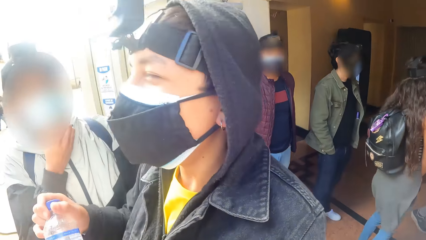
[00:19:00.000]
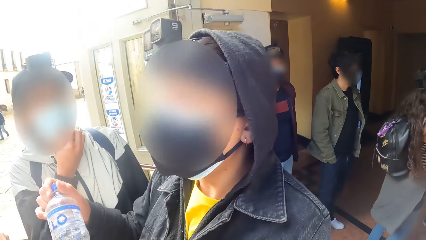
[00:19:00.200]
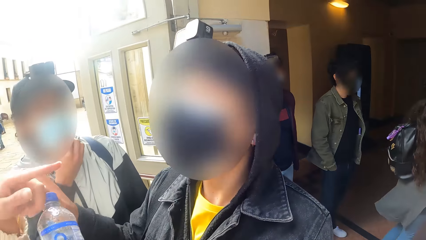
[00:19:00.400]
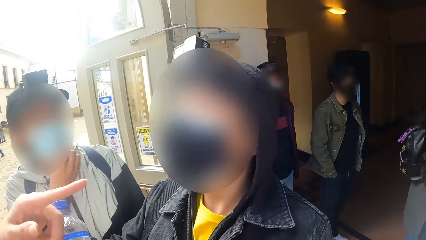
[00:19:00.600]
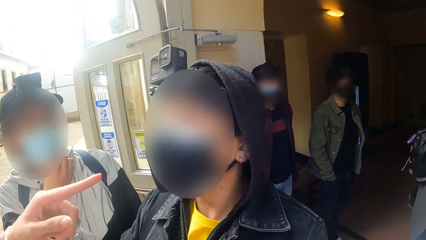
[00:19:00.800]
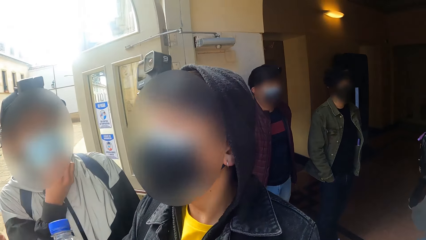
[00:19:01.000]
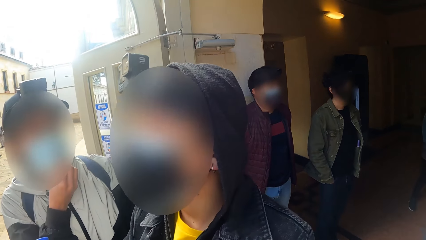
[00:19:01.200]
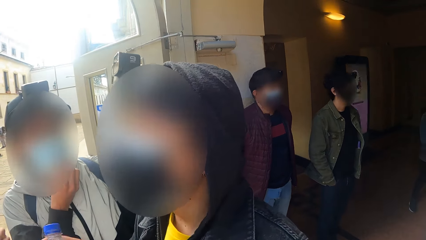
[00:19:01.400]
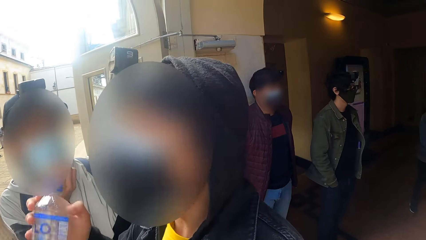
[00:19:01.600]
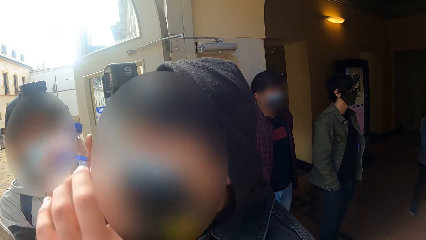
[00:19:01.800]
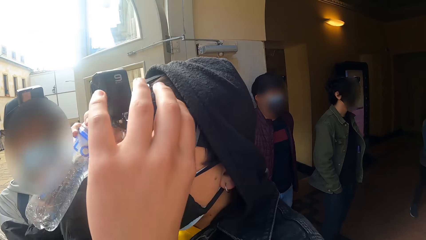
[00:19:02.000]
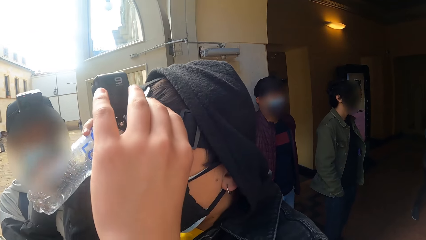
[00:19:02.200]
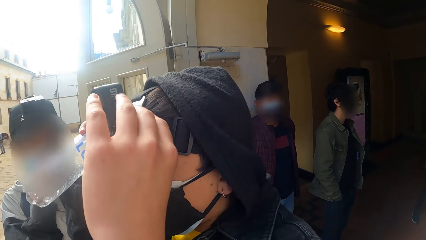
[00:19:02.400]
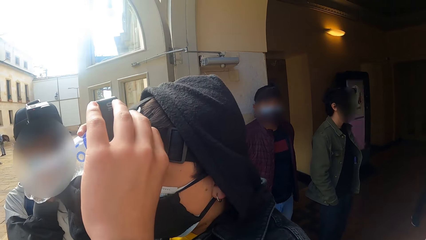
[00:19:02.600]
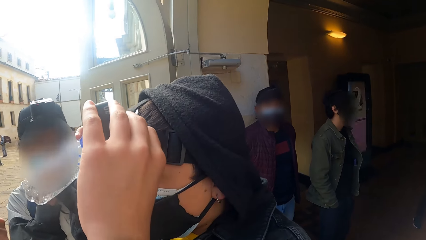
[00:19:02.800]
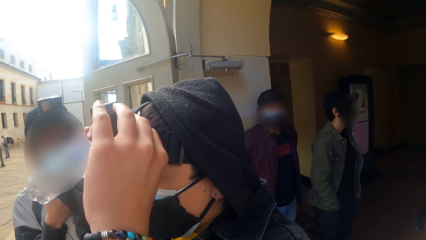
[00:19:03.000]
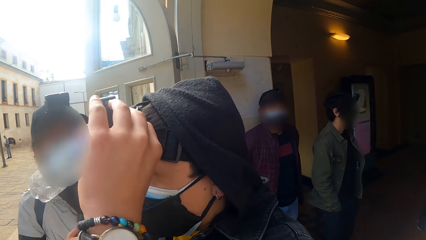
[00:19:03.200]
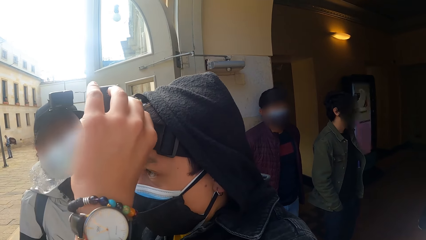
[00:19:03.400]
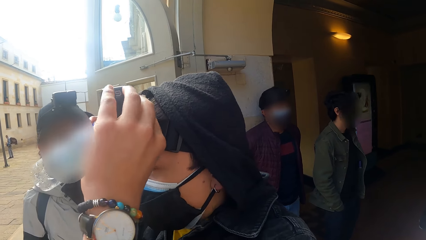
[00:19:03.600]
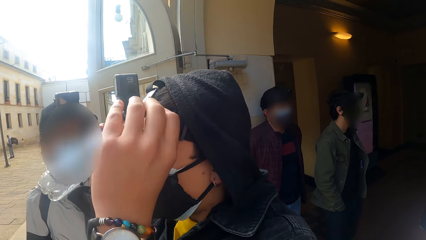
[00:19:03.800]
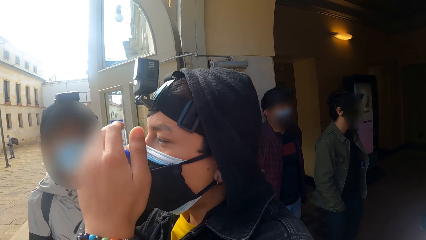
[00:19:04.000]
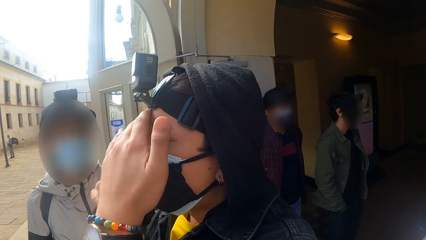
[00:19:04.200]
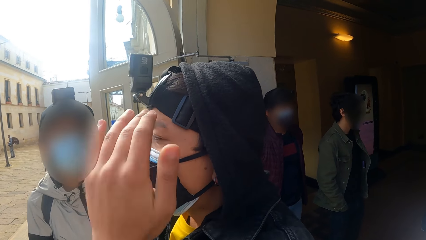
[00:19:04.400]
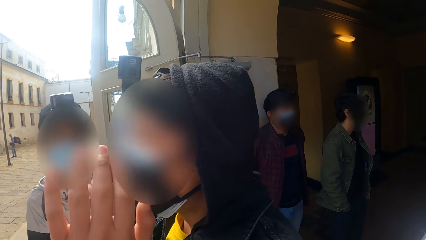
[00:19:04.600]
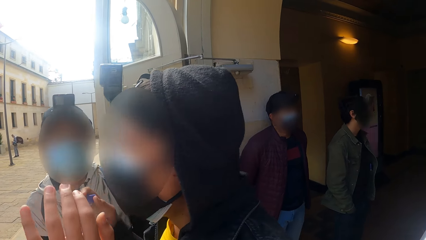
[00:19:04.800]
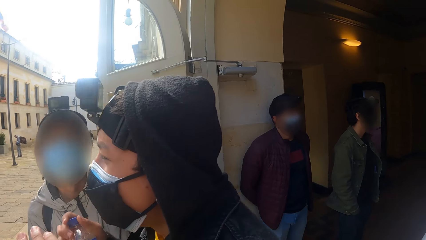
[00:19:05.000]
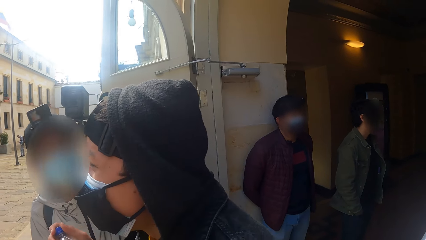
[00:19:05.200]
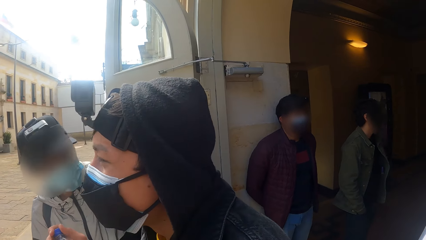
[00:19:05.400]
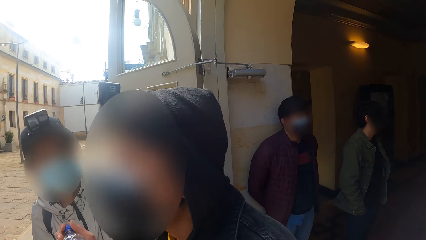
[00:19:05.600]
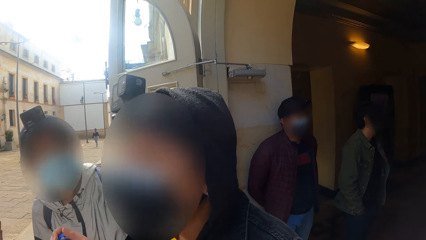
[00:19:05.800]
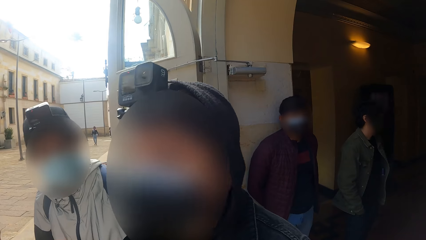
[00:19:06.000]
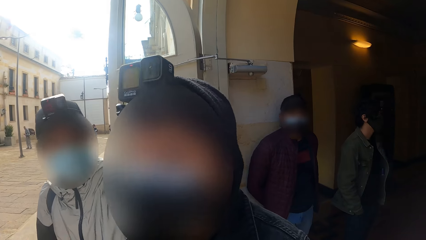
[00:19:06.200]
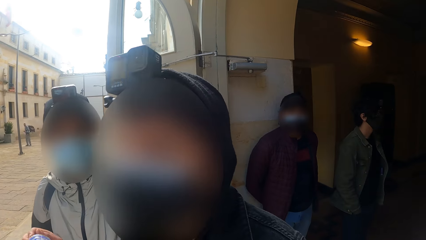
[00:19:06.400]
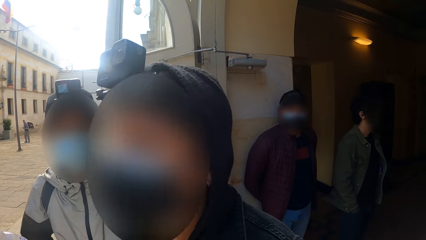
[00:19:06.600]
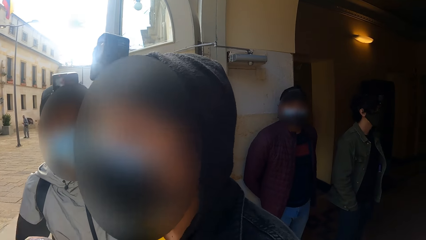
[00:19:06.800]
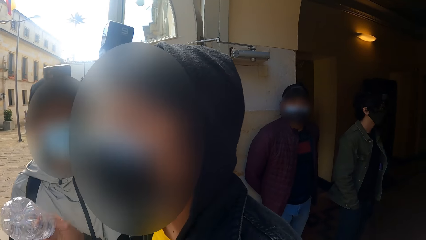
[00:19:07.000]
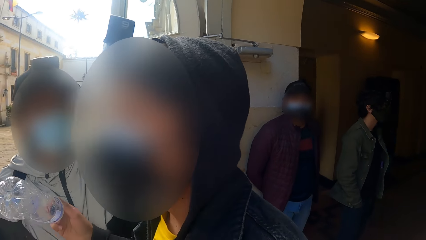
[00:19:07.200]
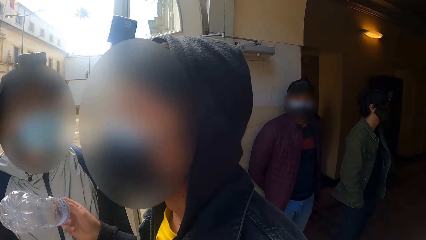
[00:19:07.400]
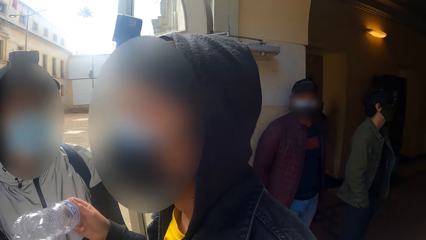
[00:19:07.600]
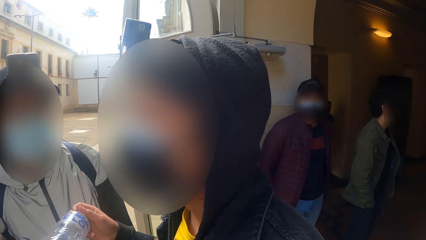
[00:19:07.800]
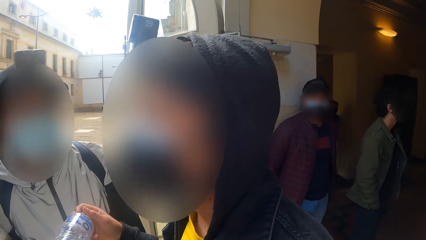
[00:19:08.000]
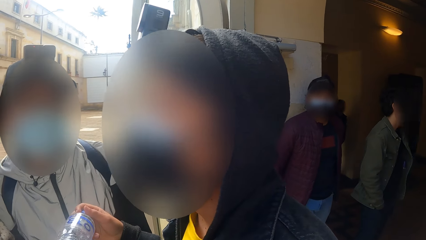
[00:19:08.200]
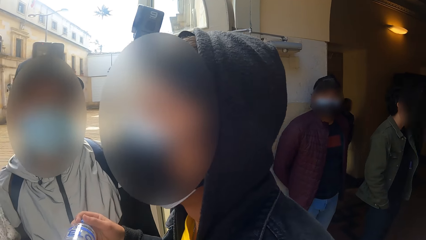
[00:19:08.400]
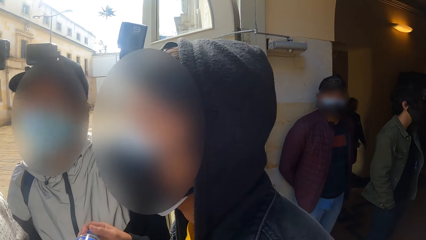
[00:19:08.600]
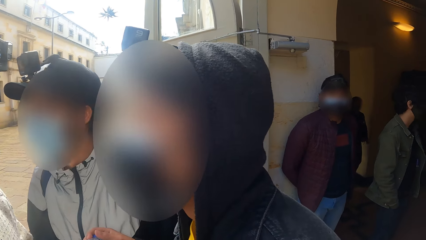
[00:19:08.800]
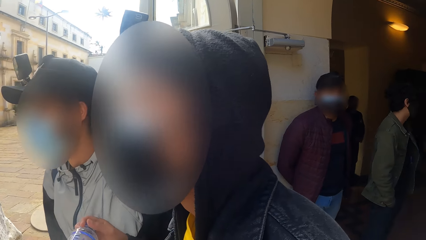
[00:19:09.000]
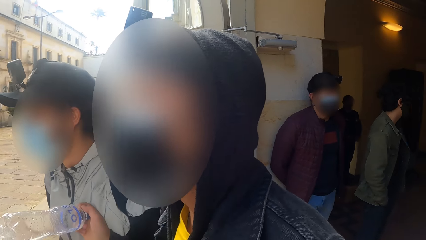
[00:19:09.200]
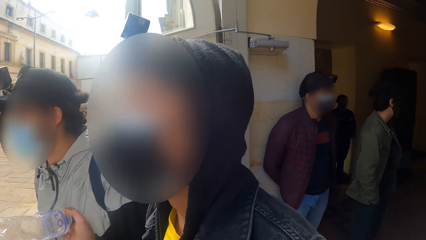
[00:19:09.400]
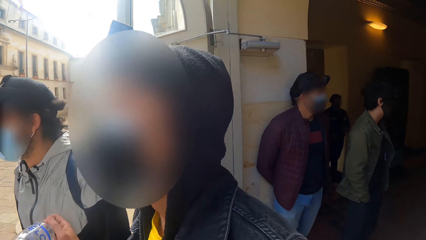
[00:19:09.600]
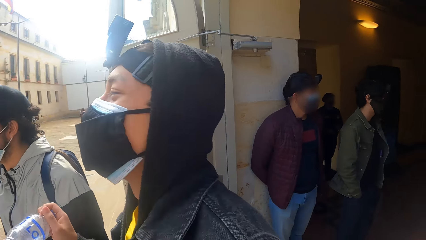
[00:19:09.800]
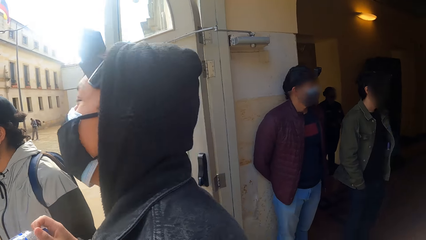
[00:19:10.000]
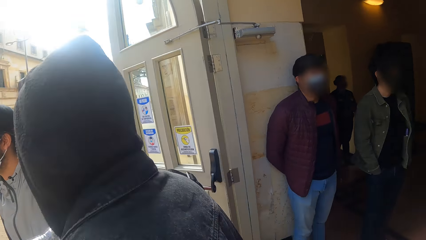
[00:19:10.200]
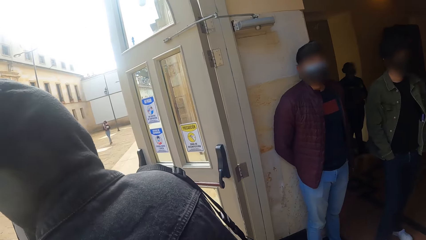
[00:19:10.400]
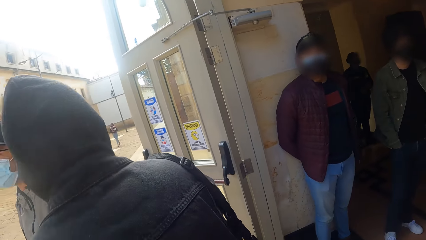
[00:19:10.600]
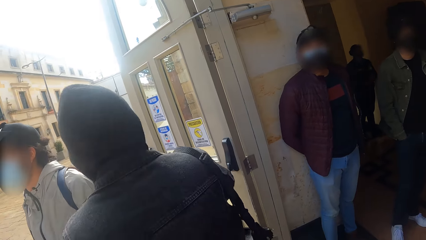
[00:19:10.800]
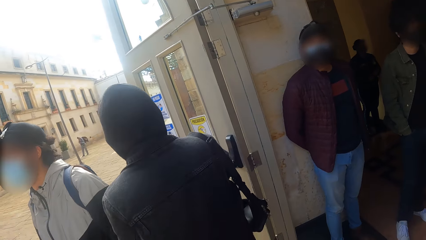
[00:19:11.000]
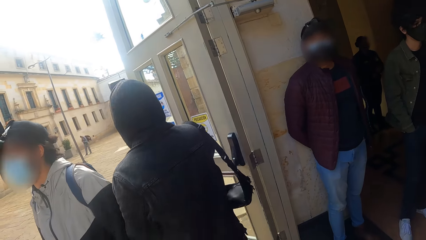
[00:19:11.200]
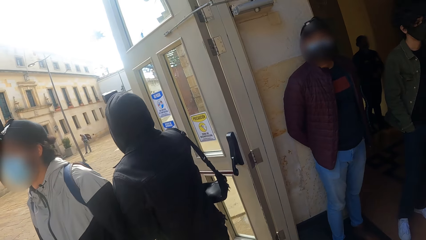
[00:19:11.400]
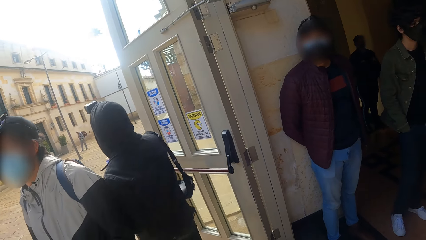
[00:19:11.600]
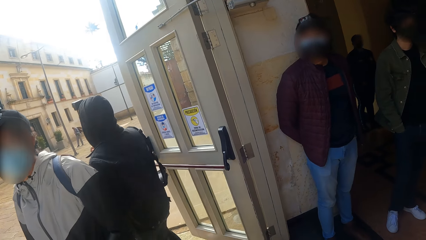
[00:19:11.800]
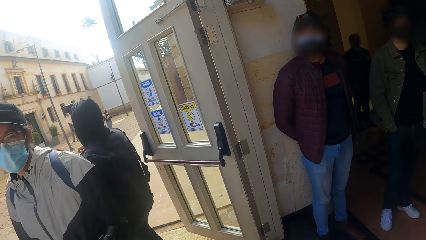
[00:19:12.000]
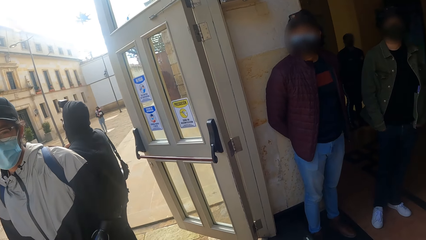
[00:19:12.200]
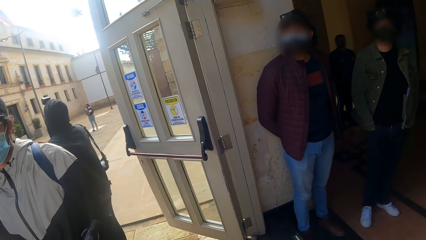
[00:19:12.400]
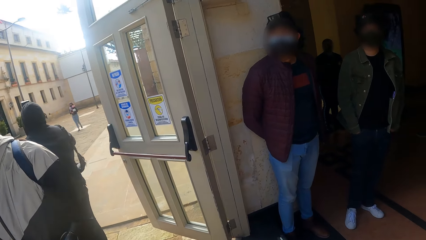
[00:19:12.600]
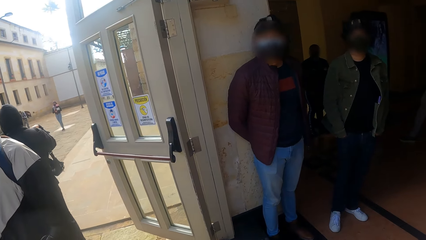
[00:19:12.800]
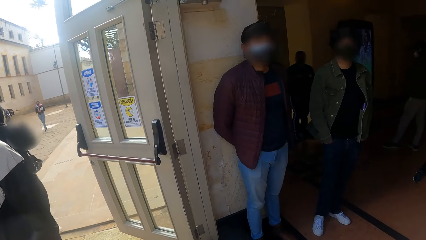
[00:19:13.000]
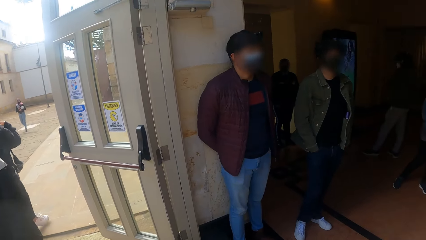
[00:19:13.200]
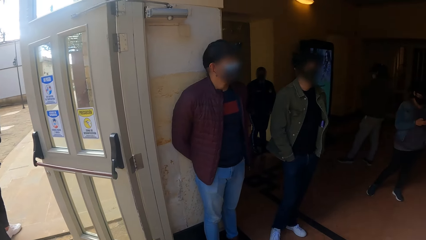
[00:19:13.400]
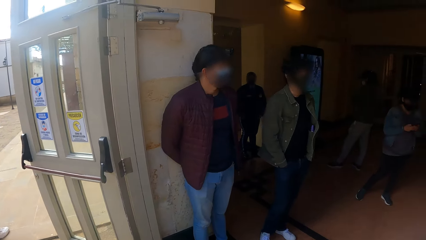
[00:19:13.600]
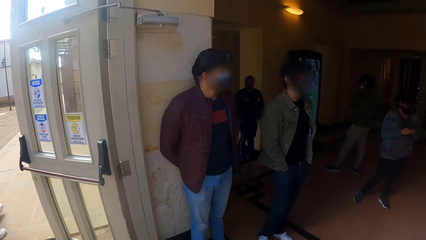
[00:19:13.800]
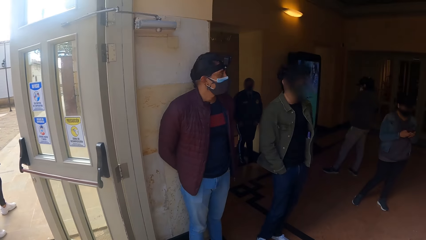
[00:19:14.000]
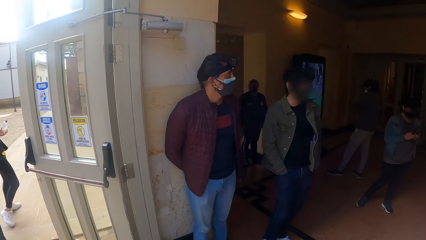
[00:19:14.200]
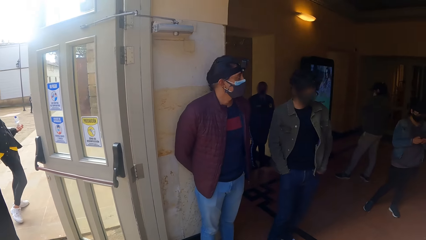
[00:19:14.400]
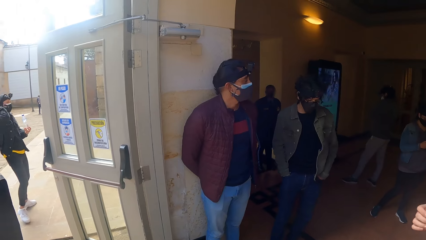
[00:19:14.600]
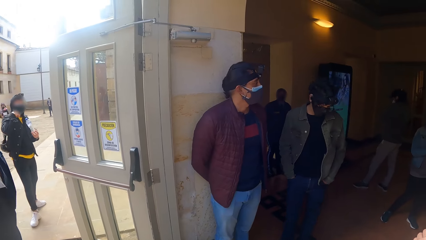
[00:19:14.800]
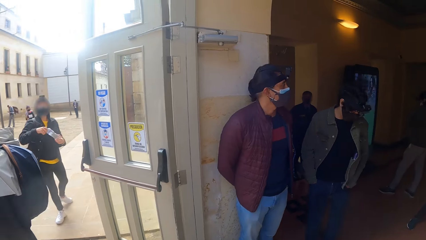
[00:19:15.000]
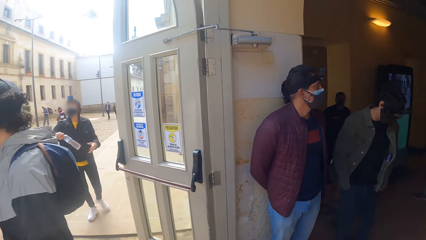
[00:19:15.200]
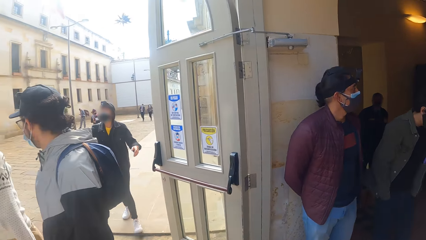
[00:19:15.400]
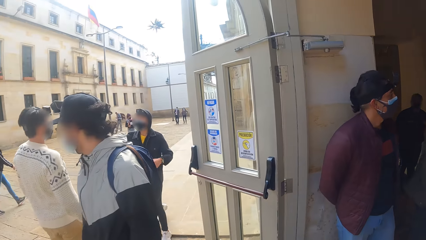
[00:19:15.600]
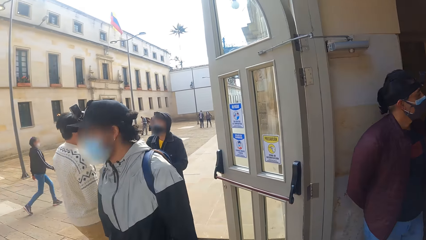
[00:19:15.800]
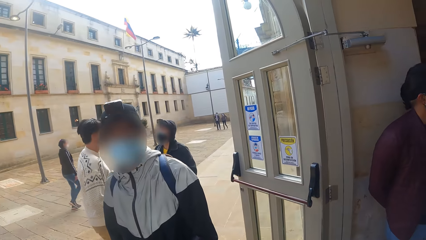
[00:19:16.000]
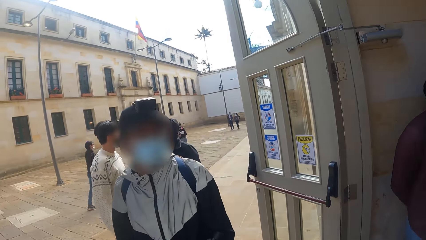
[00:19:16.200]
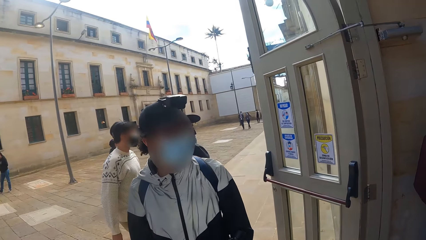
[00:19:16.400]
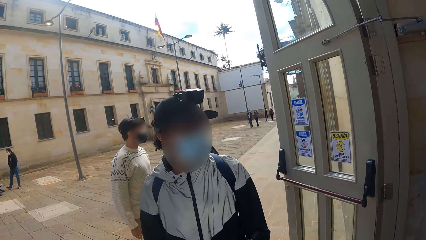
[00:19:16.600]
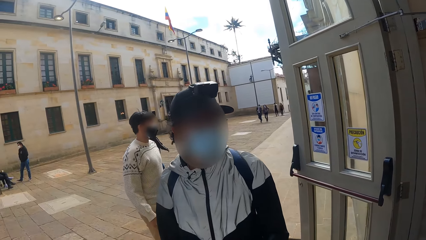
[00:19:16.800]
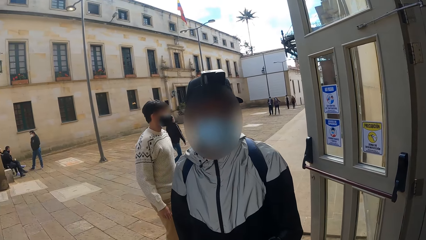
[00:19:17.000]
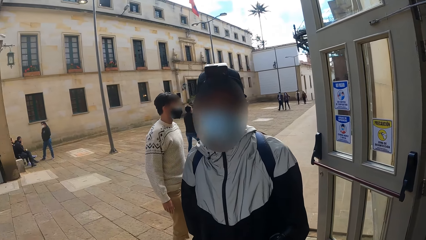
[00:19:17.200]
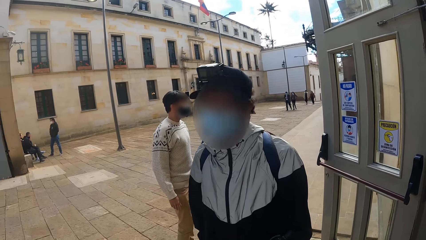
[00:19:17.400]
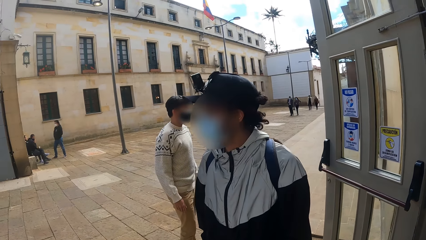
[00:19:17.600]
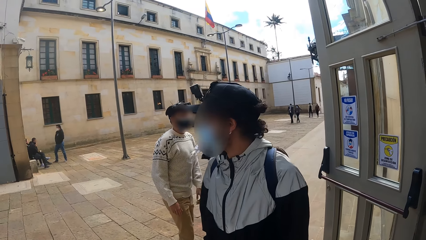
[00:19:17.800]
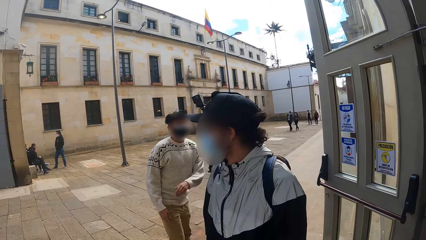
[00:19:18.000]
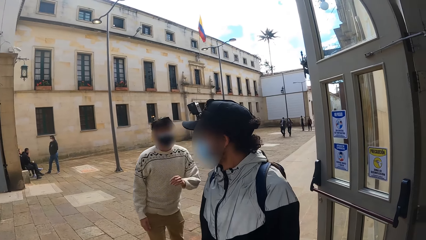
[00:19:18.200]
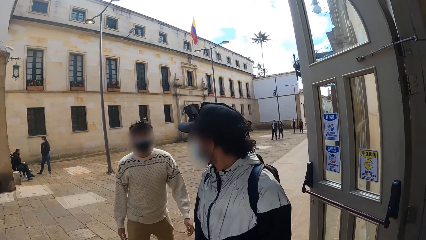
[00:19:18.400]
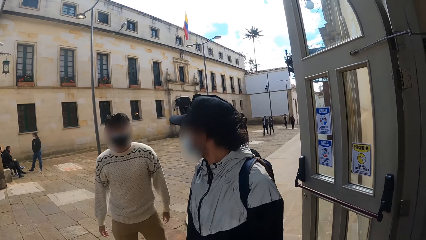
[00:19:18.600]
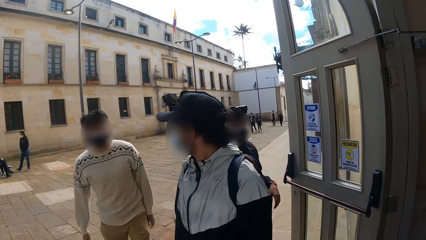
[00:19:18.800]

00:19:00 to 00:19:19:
A man points a finger. Another man adjusts the camera on his head with his hands. He touches his forehead with his left hand. The camera wearer converses with the second man, a third man and a fourth man. They stare at the second man. The second man moves to the walkway, away from the camera wearer. The camera wearer stares at a man. They look at a man. The second man converses with the fourth man on the walkway.
